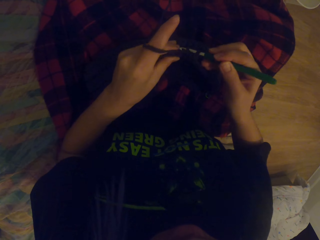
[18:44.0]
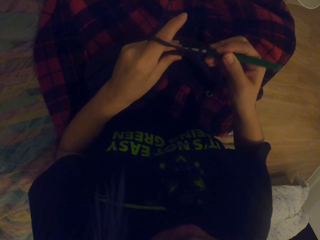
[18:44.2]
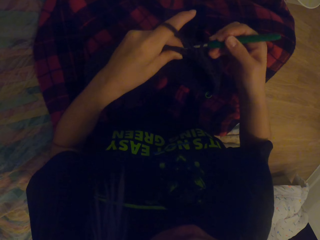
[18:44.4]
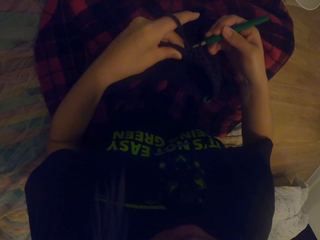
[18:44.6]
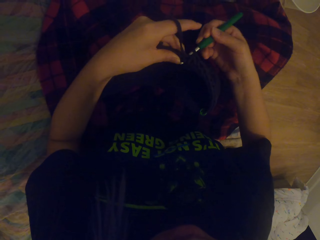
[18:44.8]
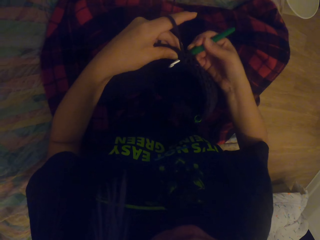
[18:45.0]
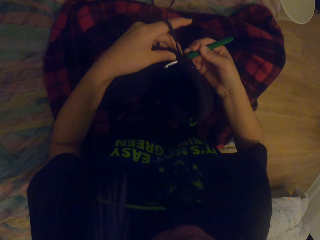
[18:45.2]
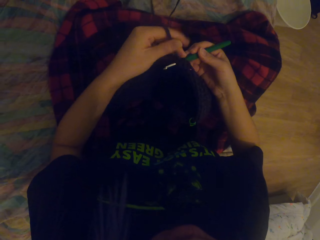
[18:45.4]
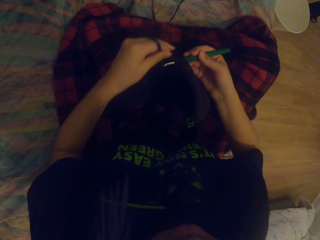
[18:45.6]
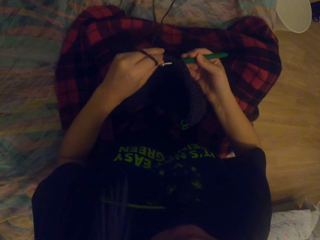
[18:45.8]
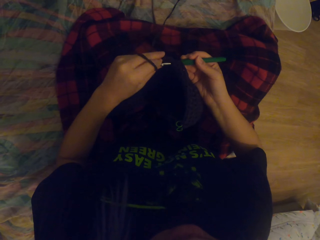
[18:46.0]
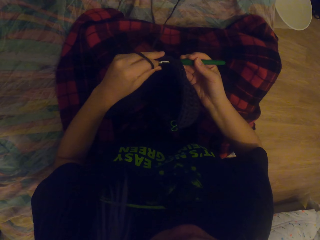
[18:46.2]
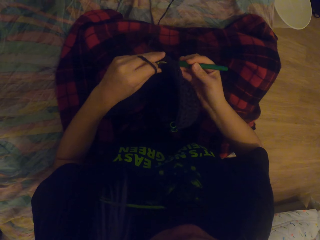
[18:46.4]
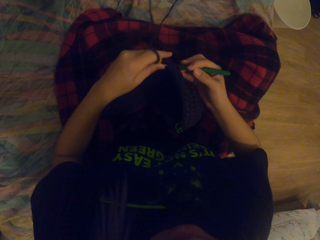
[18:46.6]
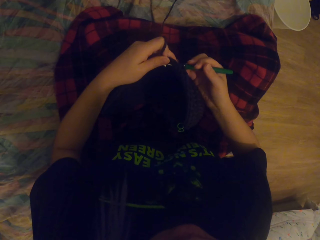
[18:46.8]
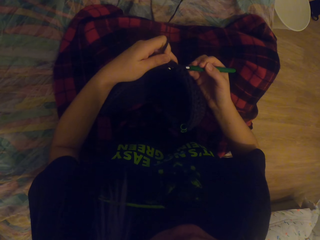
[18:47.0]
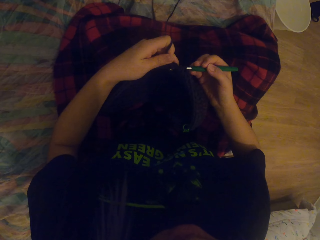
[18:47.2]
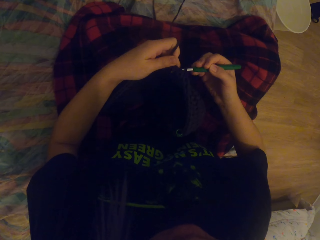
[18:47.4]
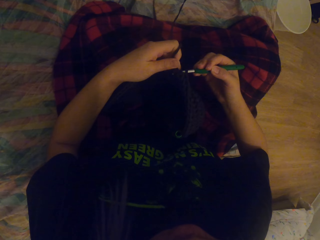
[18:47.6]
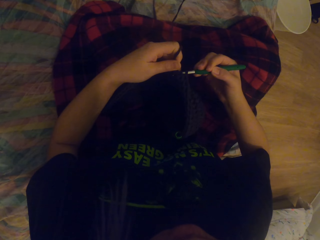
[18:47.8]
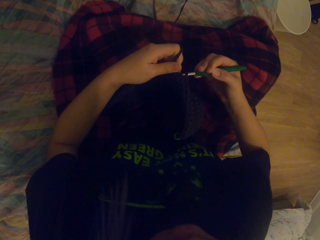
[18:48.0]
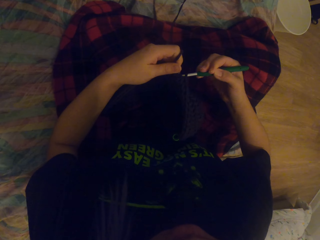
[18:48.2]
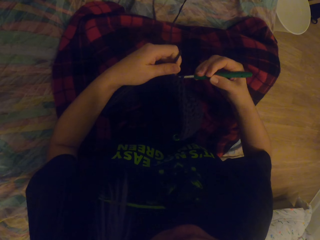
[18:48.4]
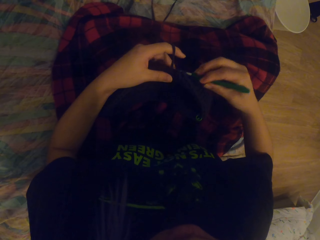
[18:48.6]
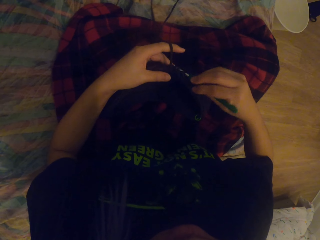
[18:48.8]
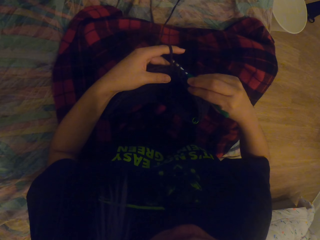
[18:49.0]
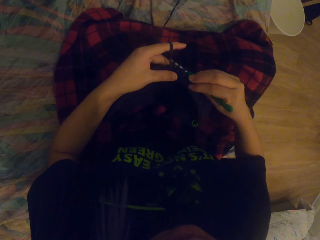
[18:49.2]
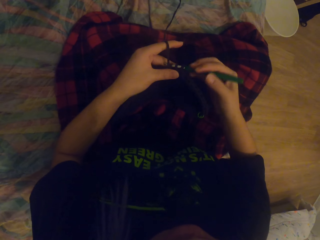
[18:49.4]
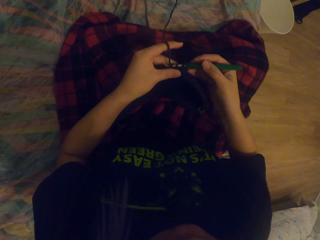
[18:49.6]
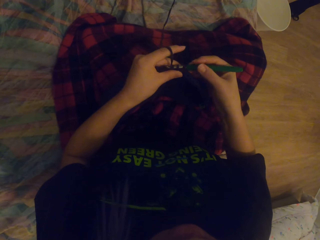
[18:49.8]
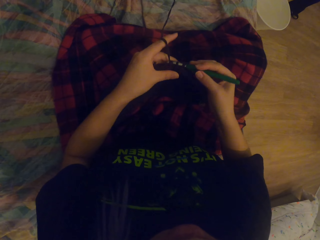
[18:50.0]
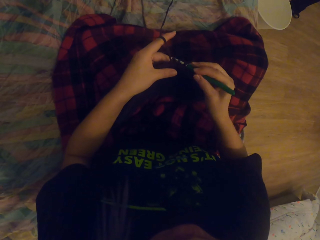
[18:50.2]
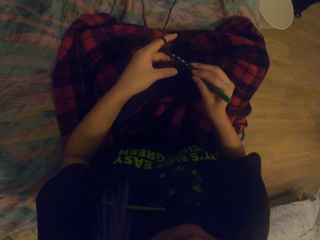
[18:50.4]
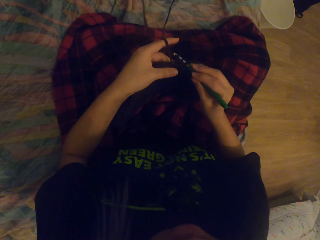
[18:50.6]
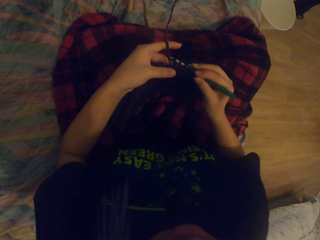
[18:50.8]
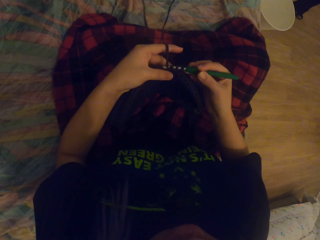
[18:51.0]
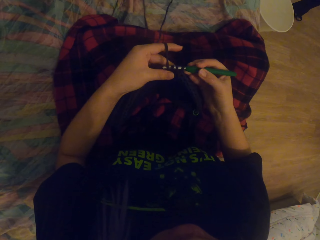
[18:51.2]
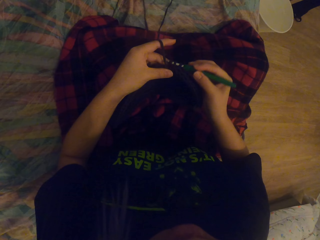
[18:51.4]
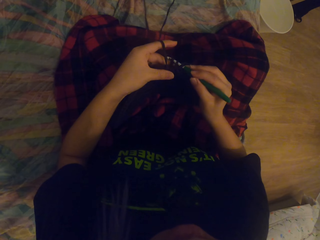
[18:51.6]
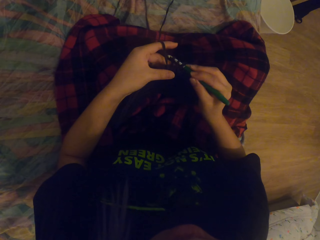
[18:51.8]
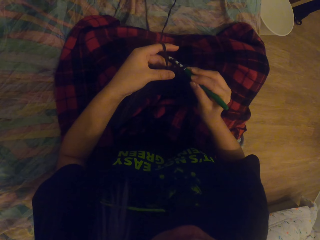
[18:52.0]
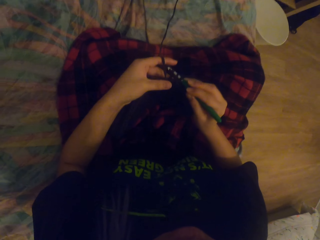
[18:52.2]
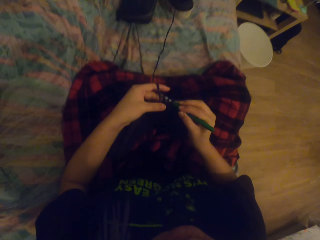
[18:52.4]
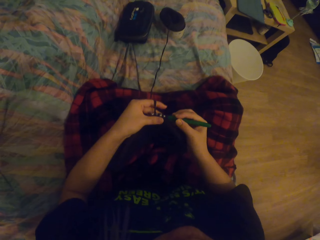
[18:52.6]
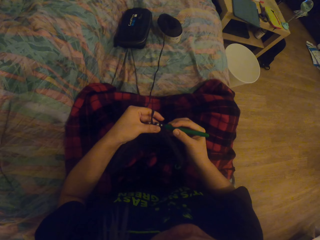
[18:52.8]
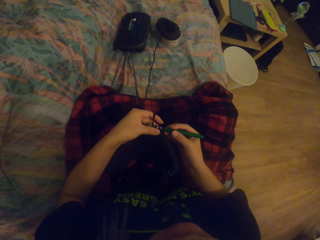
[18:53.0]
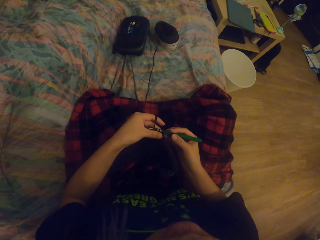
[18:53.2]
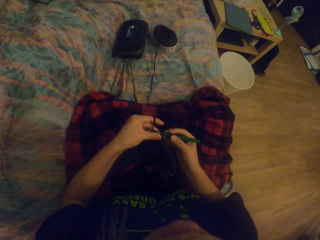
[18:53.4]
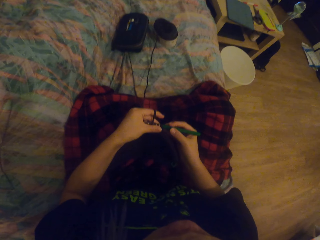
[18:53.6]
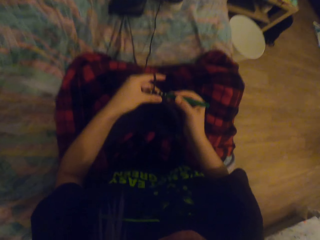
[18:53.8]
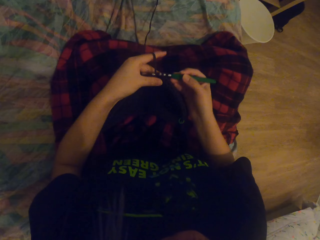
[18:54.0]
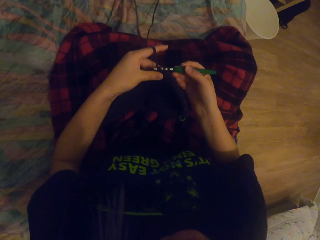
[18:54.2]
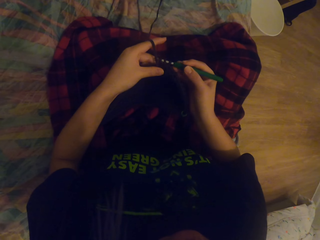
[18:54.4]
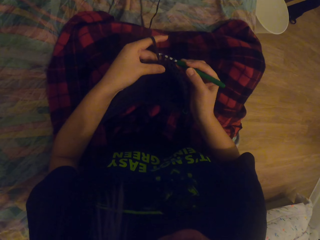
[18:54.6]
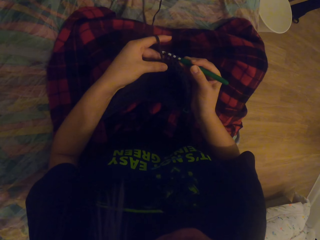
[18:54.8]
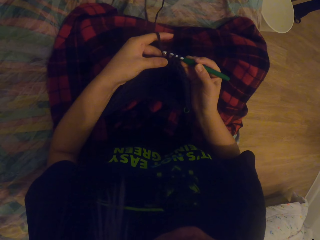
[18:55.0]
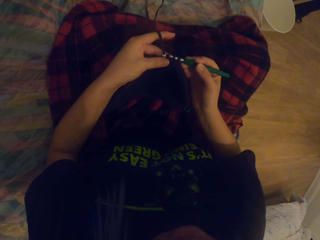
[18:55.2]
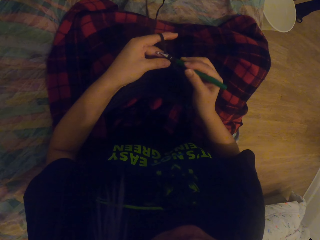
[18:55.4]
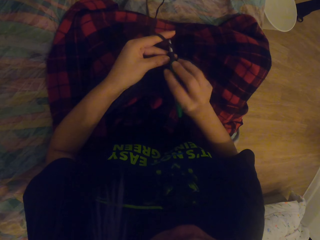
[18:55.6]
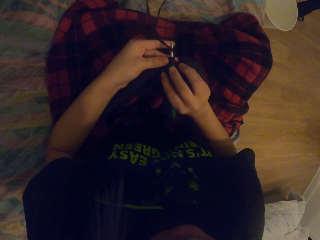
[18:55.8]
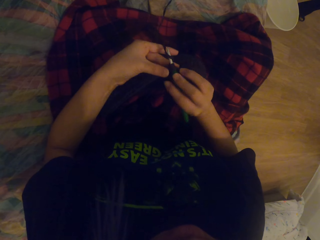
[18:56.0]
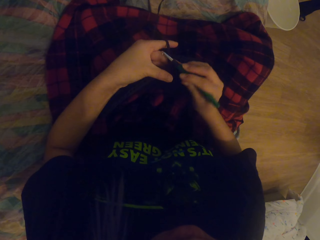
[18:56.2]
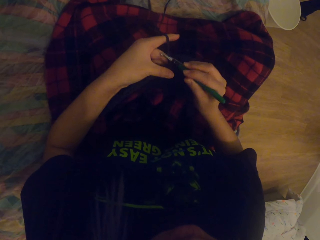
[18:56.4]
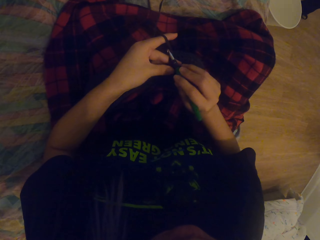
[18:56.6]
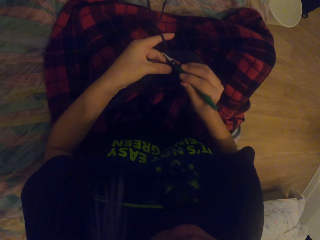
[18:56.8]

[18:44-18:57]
The camera wearer knits the fabric with the needle. They roll the thread on the fabric. They pull the thread with the needle. They touch the fabric. They look around. They knit the fabric with the needle.

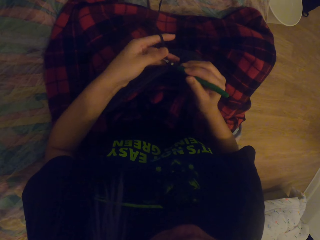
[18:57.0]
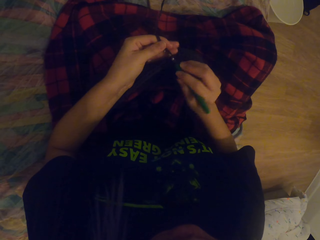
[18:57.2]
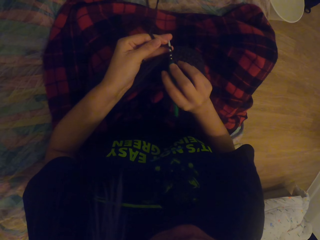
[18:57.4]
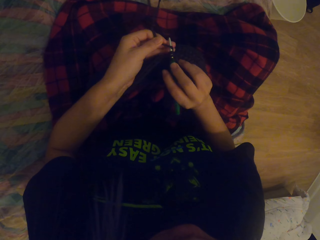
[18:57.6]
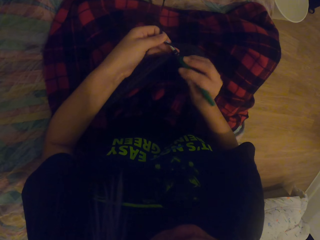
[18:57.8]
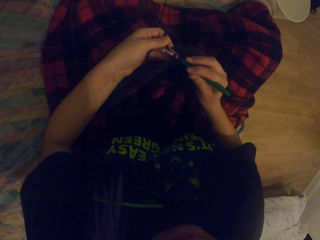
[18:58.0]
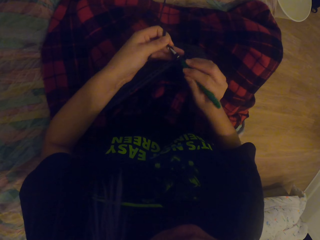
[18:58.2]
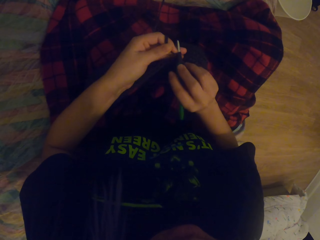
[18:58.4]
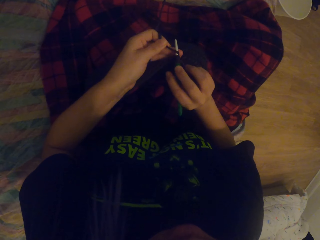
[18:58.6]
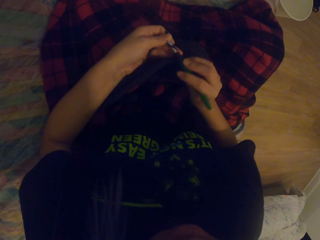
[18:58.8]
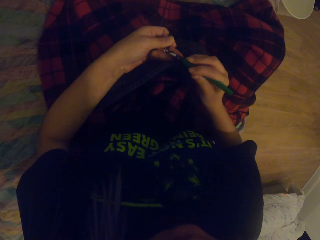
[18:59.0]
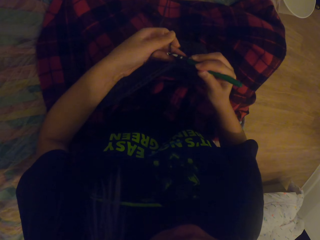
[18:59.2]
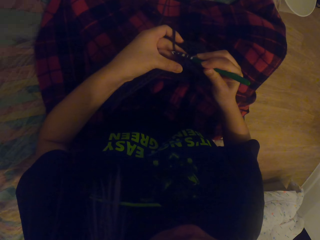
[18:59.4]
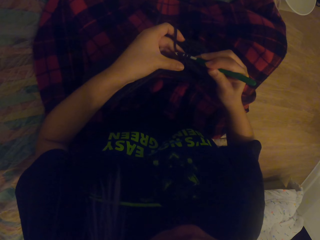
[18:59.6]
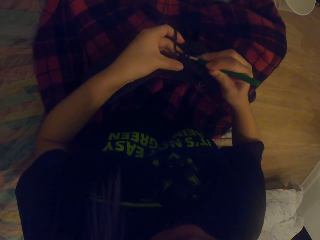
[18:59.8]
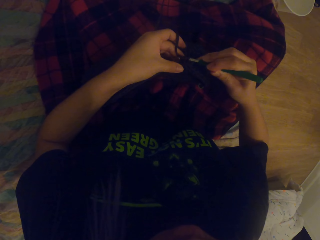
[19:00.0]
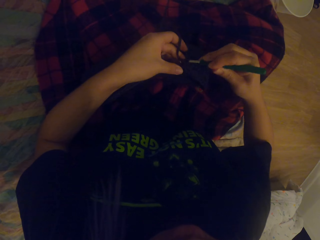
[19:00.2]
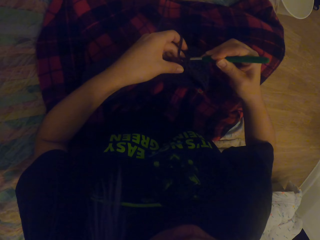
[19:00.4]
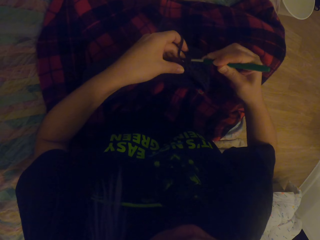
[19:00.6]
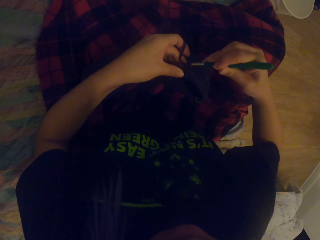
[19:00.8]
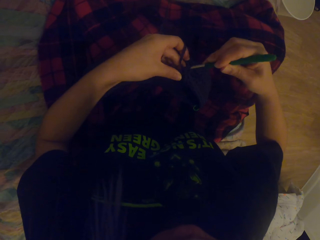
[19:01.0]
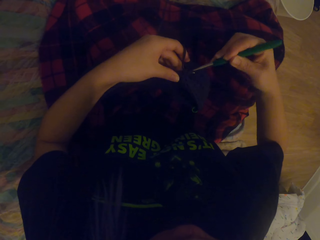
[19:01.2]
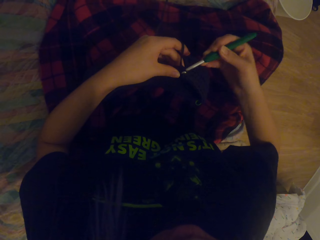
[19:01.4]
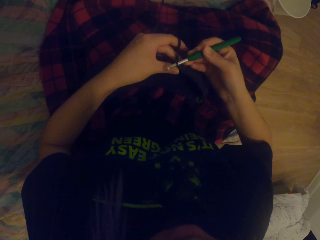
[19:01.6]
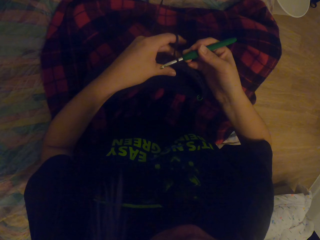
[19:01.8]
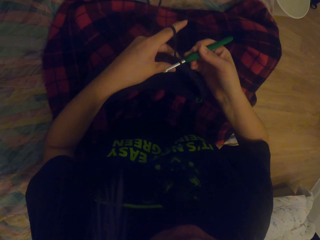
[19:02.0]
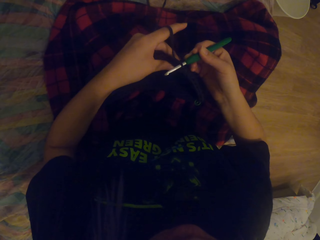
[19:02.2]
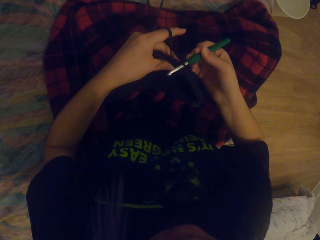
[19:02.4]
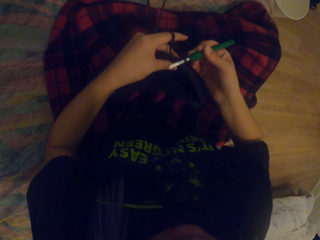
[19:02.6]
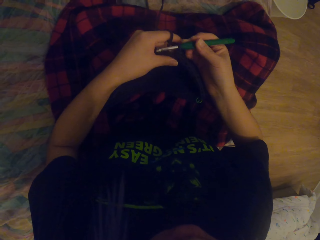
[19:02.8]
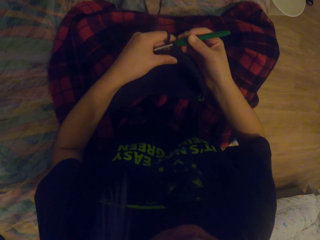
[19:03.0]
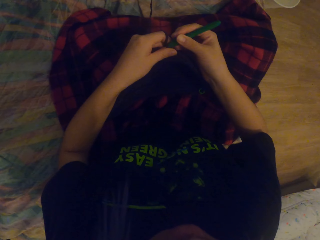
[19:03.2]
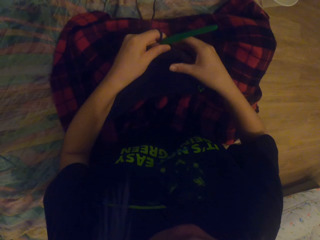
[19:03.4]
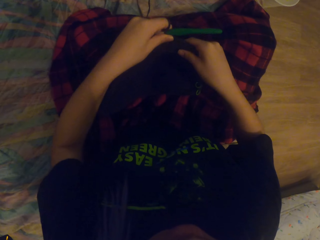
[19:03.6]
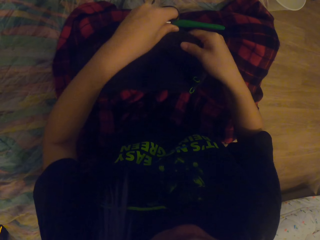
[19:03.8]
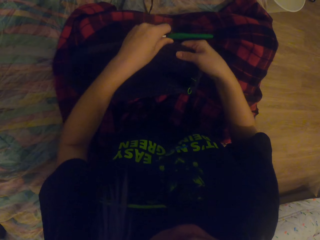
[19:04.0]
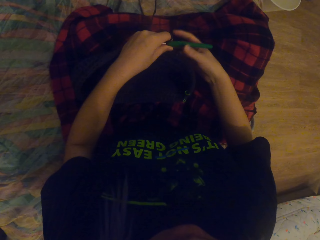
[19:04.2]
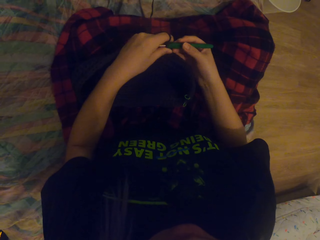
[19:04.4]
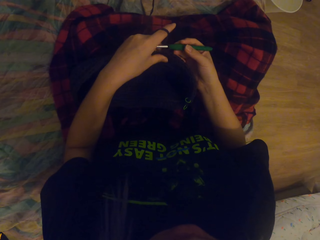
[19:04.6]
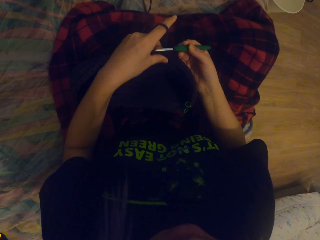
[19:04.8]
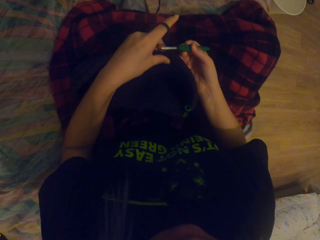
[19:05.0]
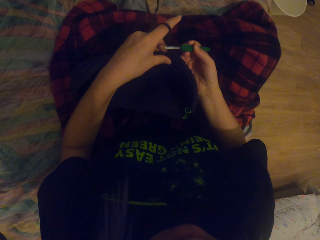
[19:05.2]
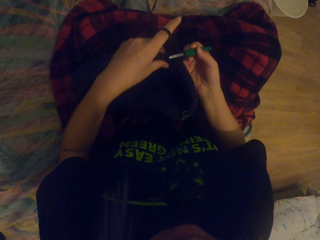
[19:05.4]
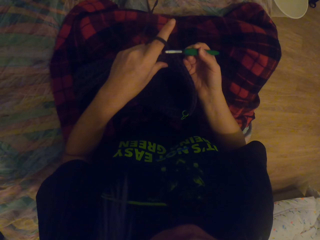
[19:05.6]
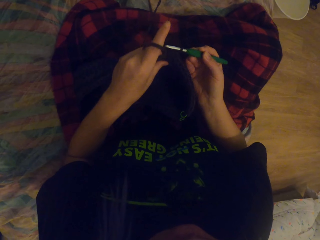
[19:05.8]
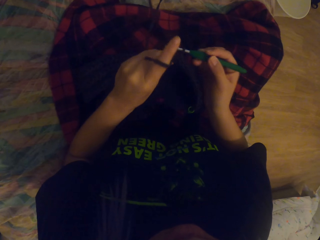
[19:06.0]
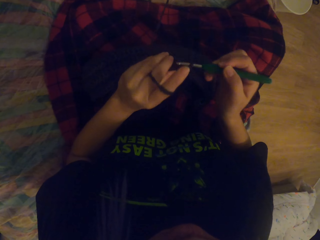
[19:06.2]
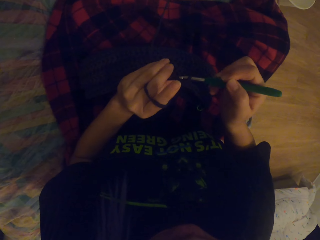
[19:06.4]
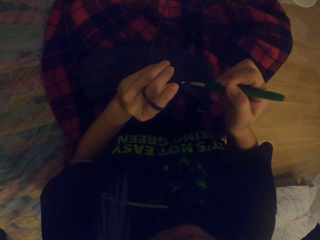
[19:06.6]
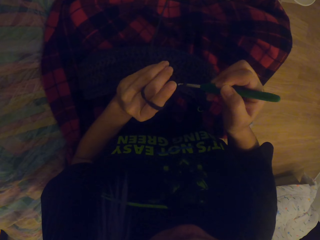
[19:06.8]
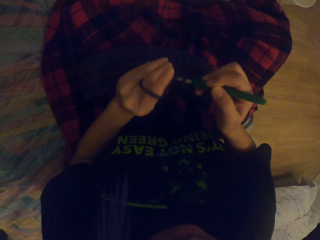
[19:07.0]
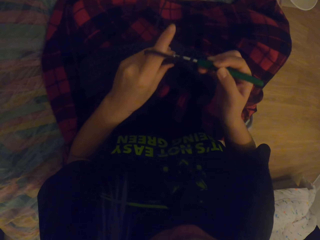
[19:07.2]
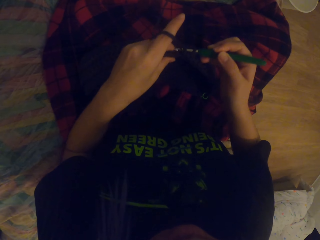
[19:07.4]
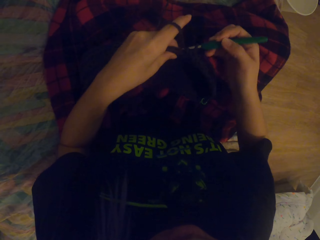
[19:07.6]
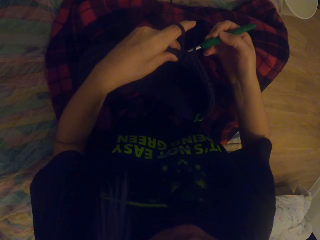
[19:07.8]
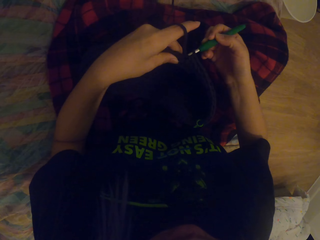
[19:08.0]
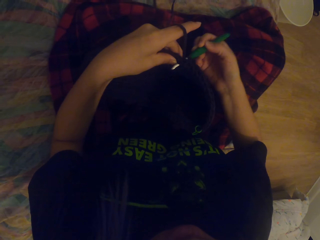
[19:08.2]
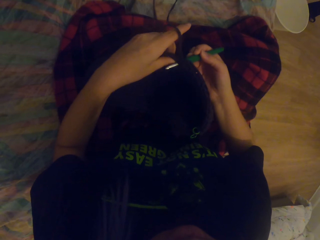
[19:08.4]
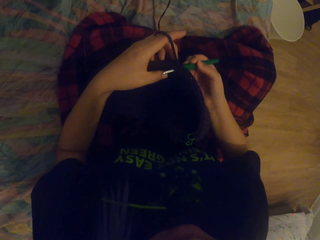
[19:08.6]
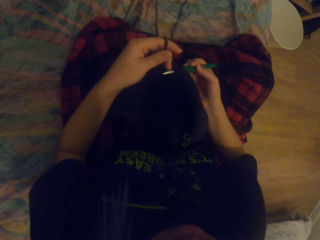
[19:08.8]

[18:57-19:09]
The camera wearer rolls the thread on the needle. They knit the fabric with the needle. They pass the needle to the left hand. They touch the fabric. They lift the fabric. They knit the fabric with the needle.
